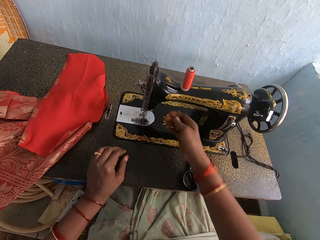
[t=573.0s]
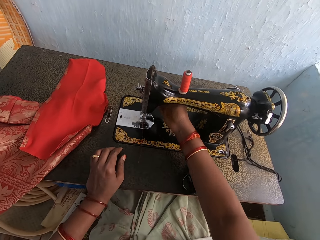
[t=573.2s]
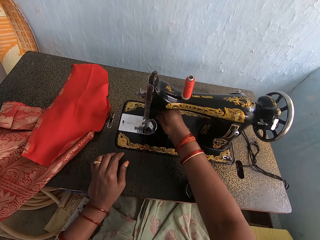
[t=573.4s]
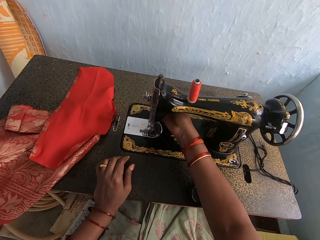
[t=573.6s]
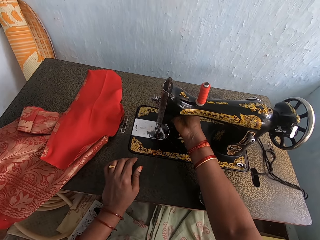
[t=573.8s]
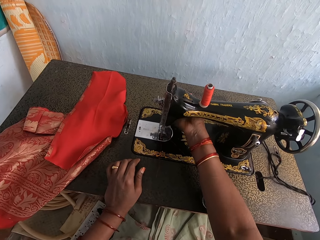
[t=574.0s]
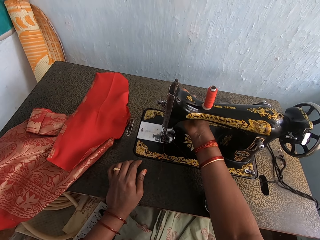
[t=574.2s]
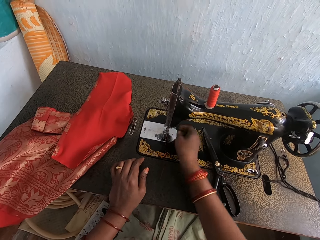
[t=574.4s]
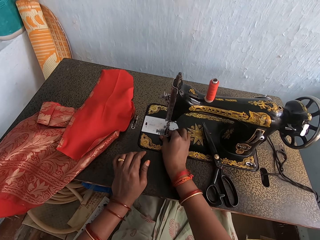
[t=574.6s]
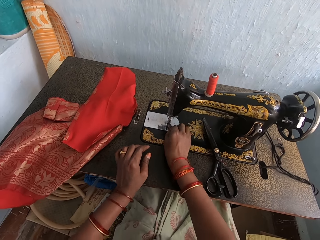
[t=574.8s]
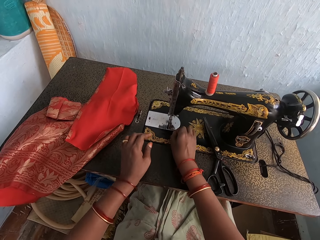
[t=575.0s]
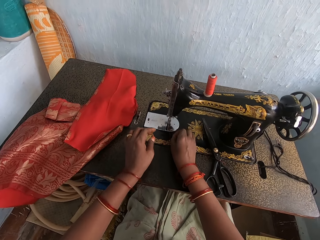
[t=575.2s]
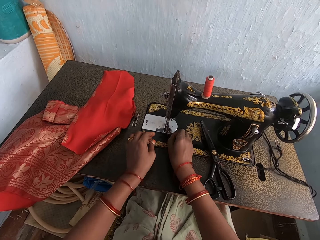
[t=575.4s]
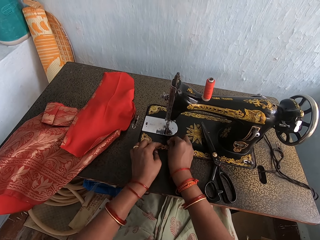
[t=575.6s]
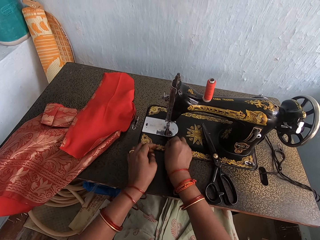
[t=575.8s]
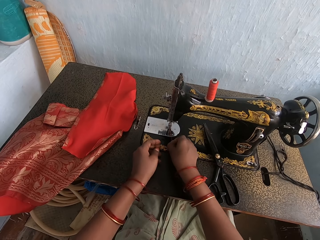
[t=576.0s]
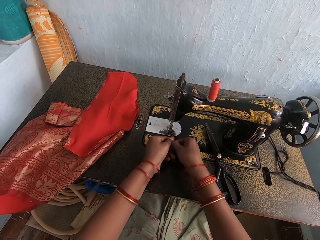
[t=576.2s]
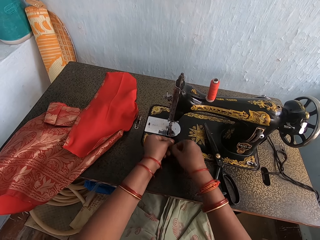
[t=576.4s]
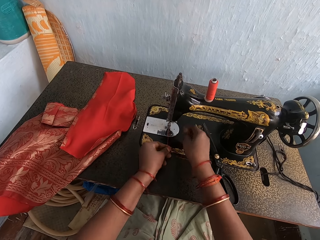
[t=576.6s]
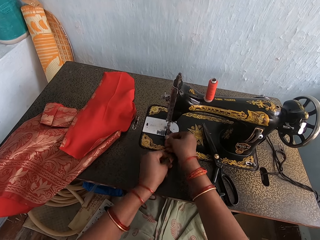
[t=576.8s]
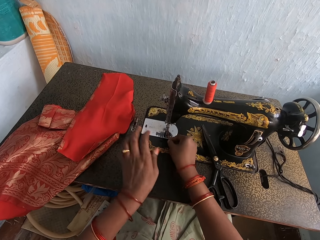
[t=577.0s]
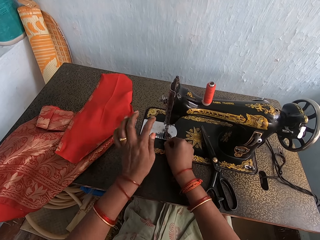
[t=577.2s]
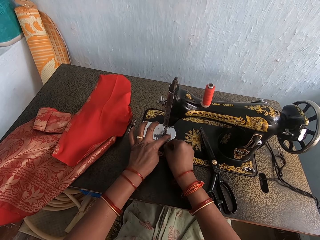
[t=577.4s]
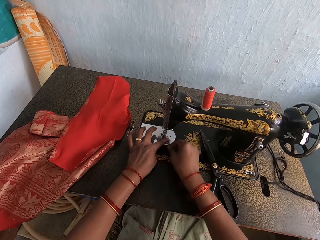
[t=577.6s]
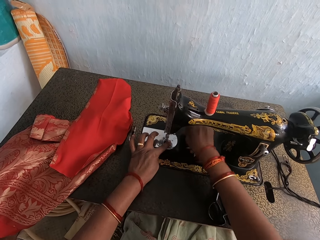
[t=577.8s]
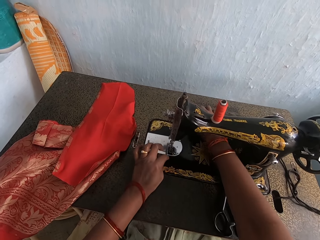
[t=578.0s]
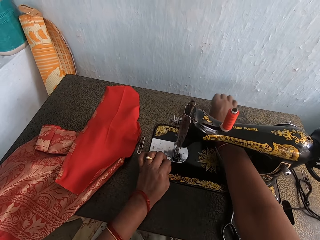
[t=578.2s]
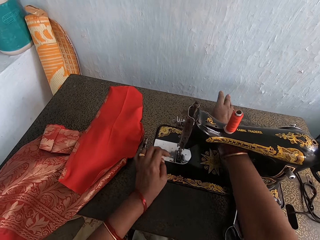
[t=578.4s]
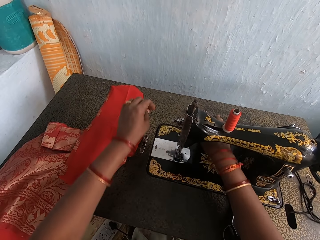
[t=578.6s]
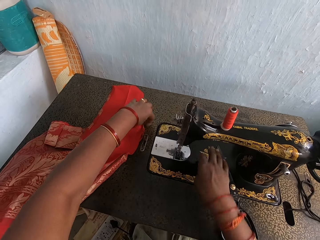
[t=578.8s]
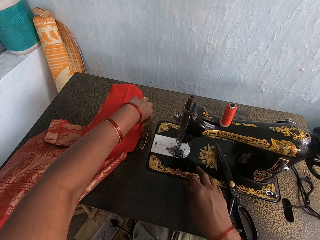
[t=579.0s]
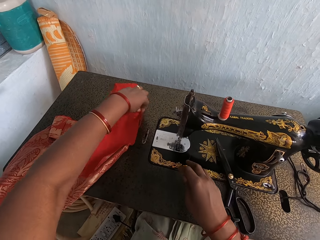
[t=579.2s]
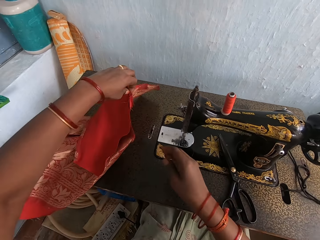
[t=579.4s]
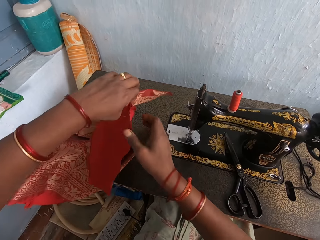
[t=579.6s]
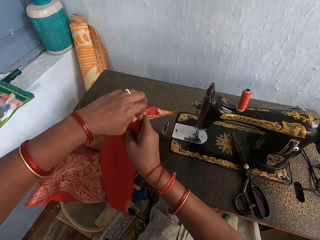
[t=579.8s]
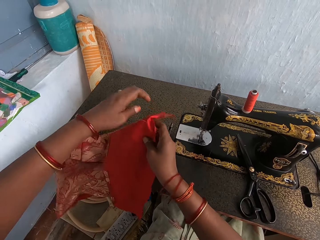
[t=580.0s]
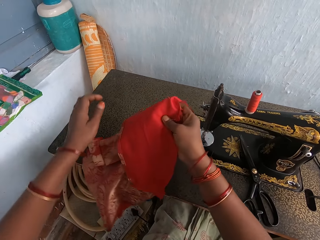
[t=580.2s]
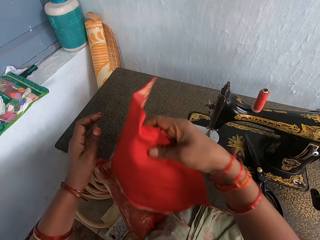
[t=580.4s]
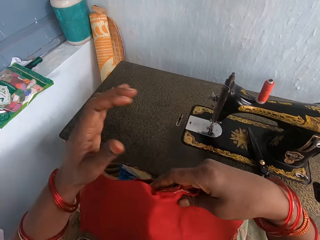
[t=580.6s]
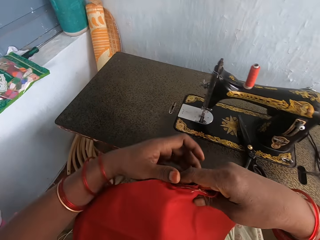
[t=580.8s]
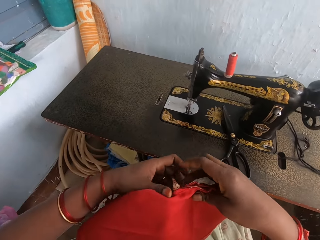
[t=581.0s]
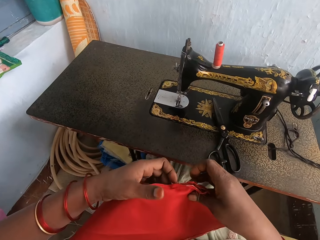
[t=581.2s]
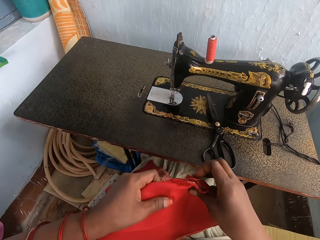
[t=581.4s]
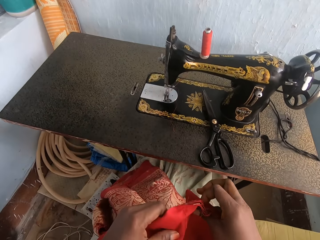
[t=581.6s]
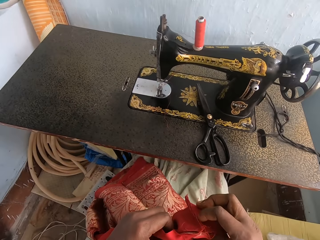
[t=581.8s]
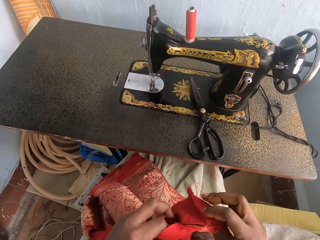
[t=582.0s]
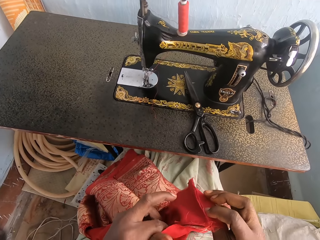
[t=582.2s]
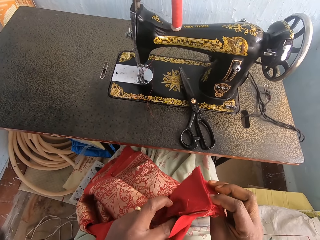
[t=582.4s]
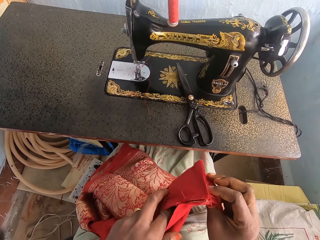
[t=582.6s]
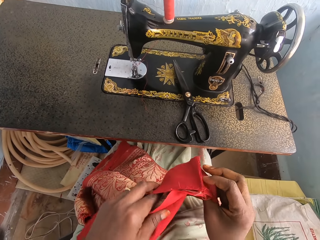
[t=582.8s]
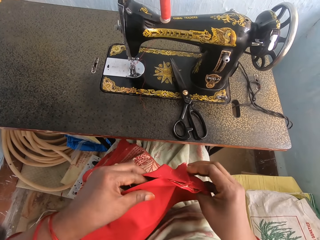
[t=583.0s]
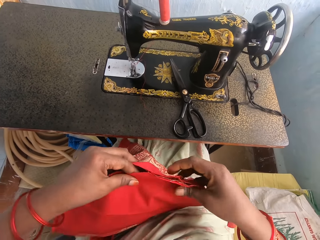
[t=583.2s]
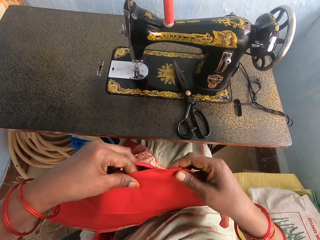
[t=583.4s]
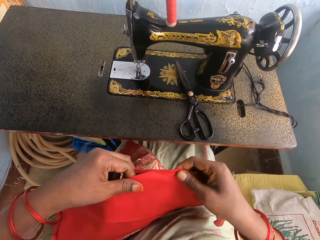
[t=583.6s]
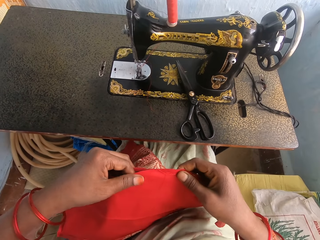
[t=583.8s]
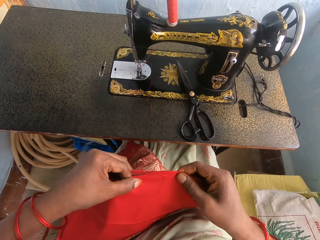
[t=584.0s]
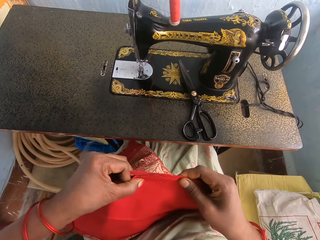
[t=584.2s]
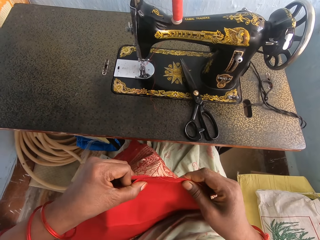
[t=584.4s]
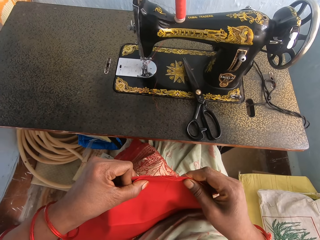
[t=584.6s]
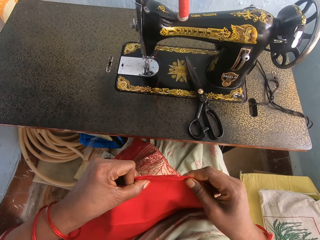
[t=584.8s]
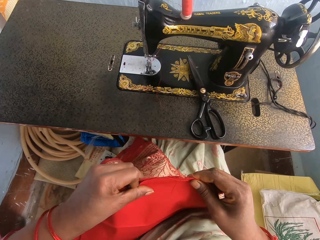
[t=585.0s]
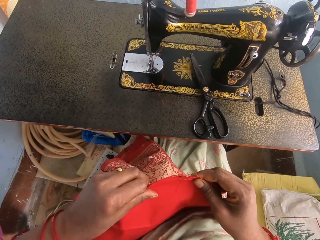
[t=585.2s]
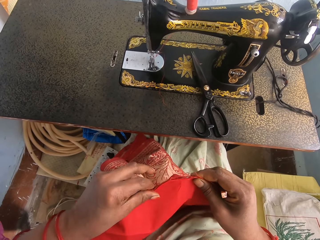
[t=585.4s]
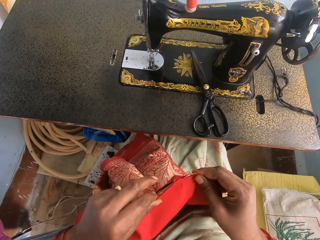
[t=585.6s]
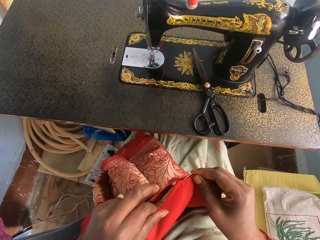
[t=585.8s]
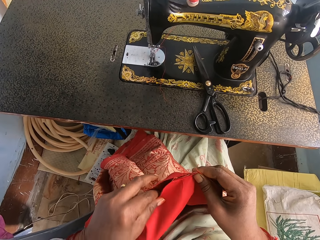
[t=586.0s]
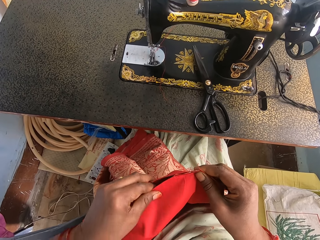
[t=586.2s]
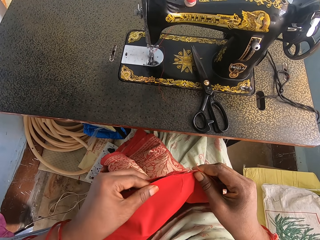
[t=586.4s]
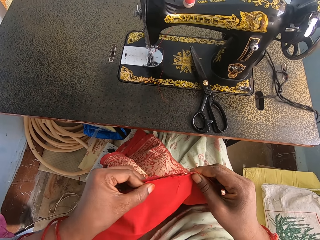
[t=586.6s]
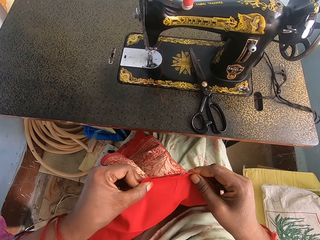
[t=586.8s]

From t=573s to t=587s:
The camera wearer adjusts the thread. They pick up the fabric or cloth. They align the cloth. They adjust the fabric.

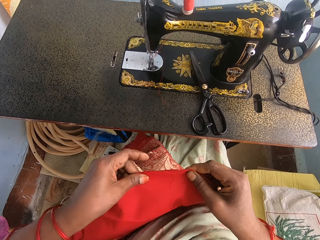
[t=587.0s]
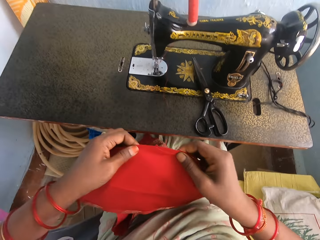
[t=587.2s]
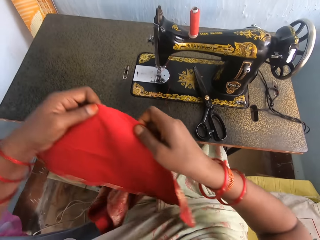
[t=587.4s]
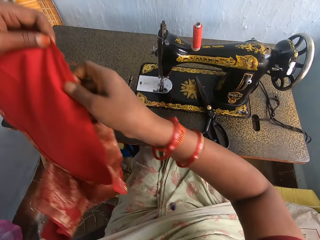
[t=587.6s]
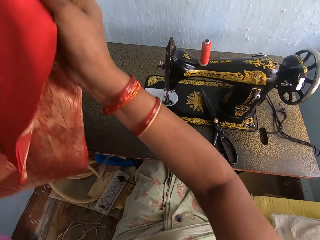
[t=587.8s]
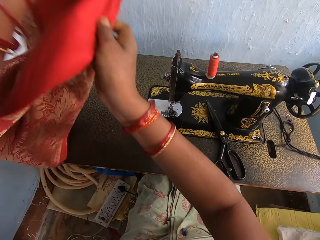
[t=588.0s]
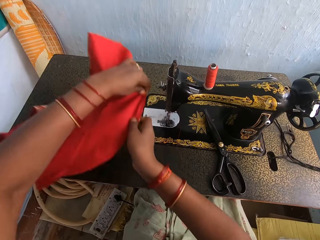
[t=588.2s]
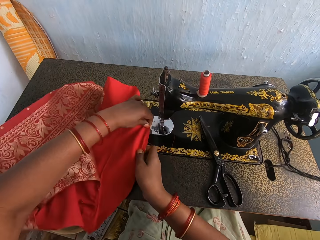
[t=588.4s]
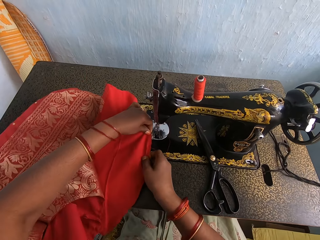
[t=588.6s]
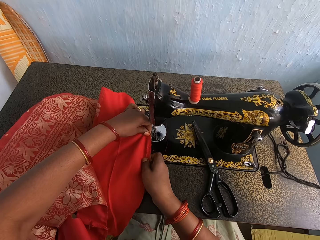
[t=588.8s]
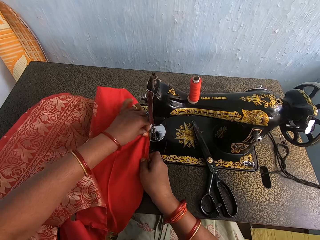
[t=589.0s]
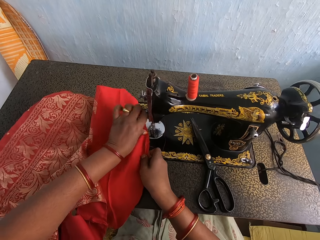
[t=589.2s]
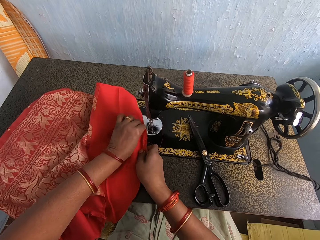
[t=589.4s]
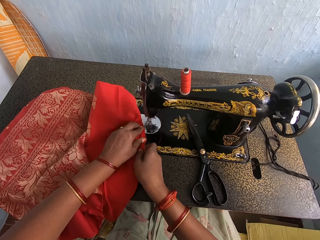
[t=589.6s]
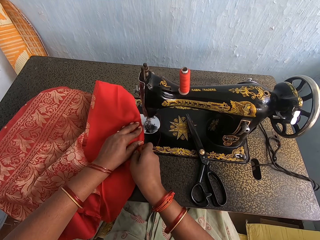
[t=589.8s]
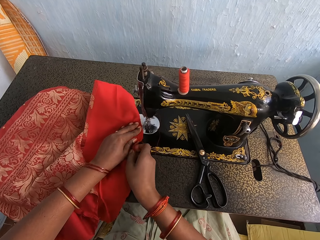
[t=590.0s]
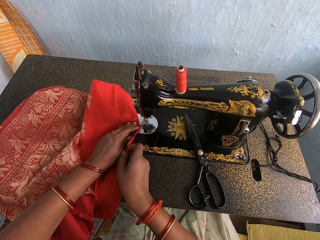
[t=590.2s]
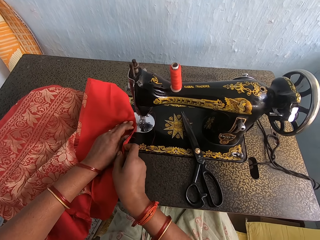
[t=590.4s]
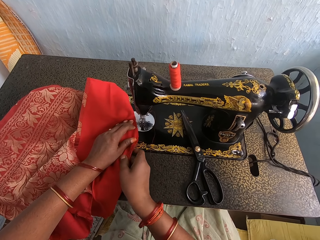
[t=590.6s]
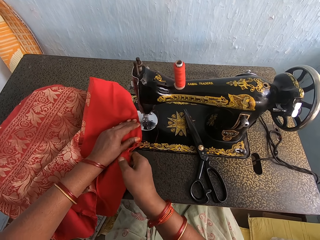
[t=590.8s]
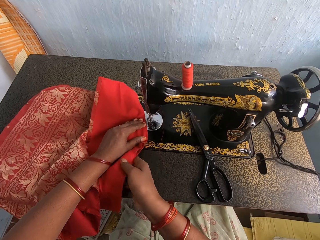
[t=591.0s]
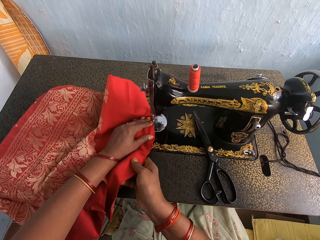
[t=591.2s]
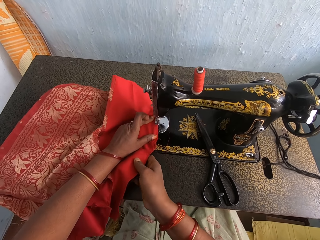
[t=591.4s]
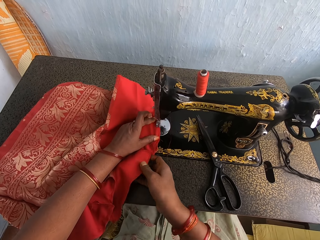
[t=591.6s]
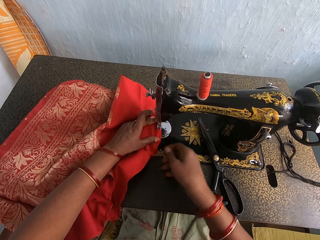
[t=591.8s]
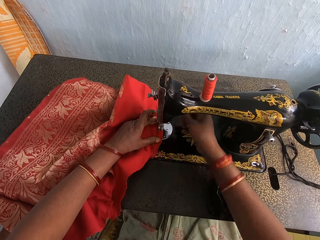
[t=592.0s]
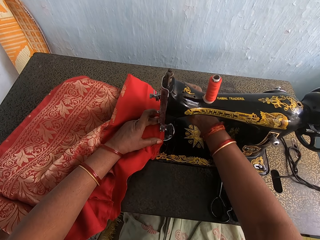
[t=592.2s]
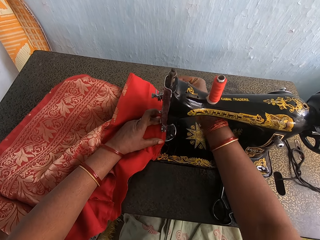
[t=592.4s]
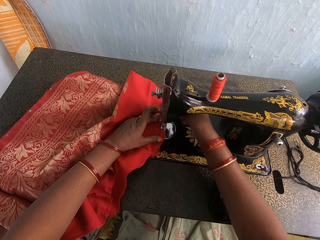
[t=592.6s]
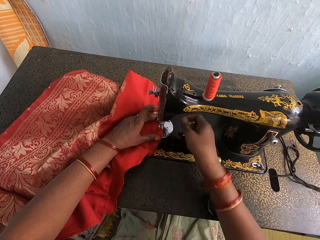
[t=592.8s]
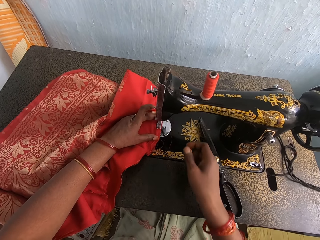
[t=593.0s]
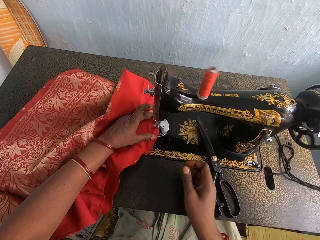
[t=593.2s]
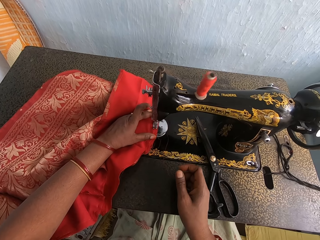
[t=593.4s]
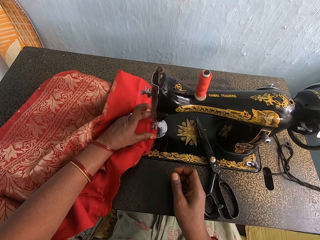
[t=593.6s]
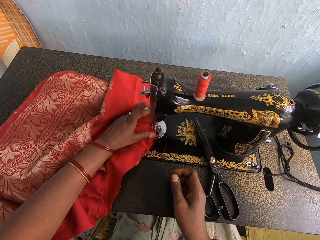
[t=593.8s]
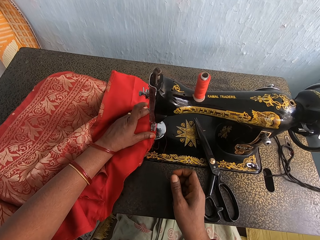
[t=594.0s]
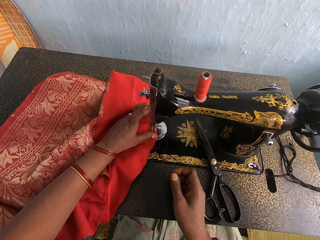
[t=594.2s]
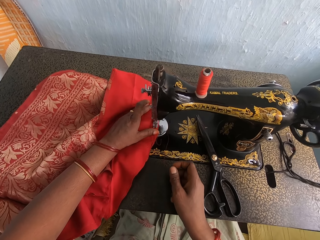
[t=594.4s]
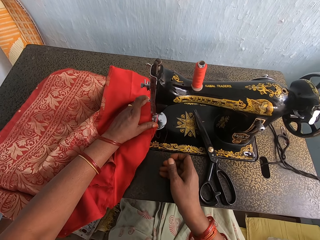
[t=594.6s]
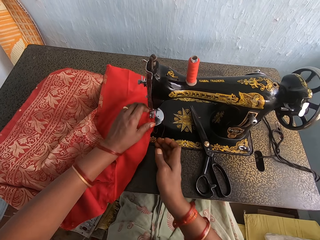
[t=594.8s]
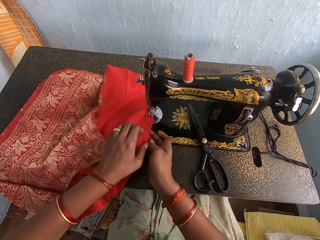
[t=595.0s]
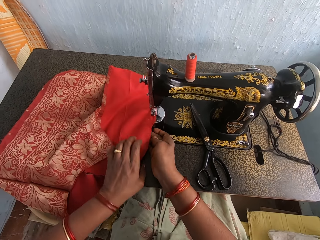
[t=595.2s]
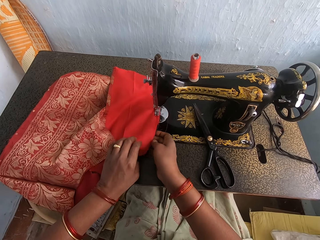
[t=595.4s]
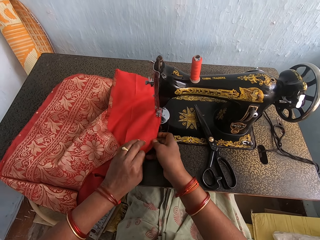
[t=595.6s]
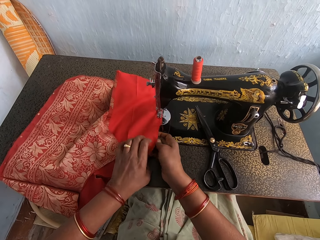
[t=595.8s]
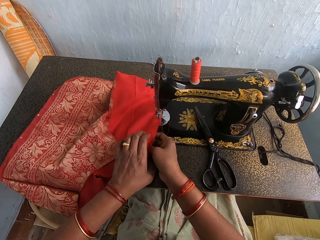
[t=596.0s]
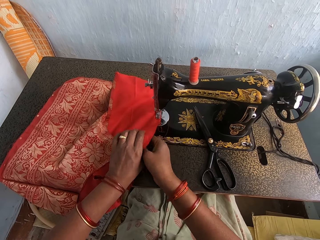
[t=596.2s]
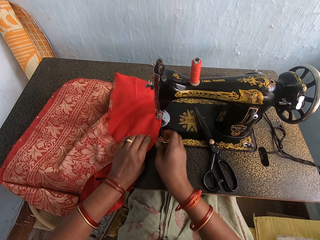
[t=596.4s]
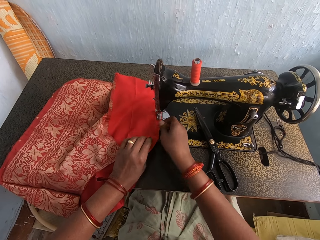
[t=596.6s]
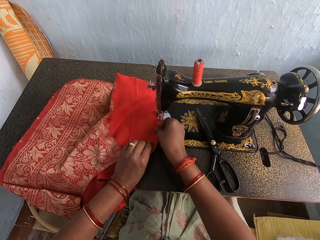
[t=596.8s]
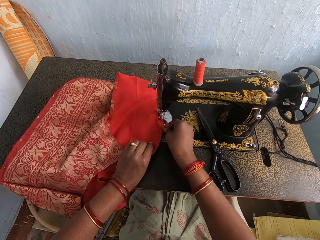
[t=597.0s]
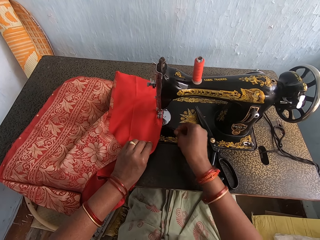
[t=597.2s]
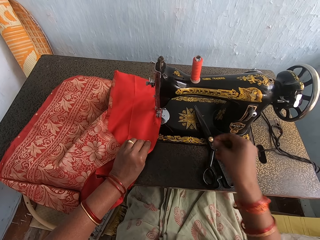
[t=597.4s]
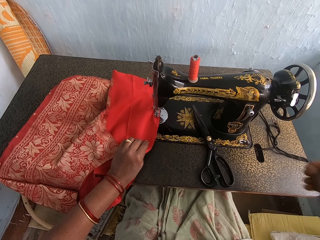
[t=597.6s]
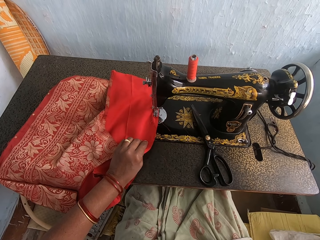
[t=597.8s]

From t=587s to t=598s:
The camera wearer lays the fabric or cloth on the sewing machine. They sew the fabric. They adjust the cloth.
